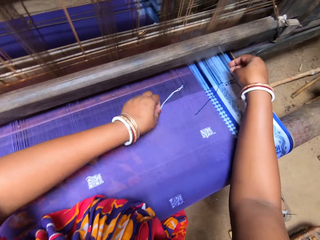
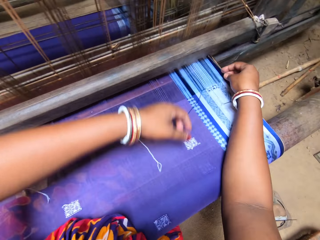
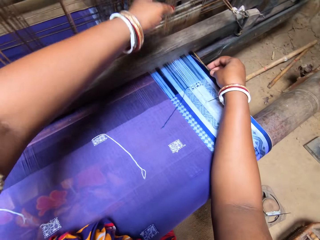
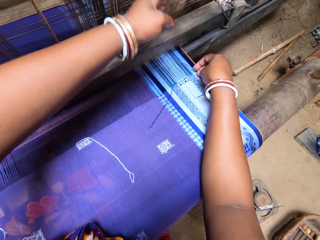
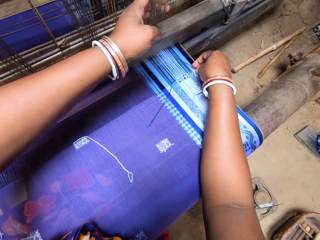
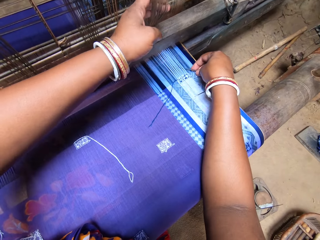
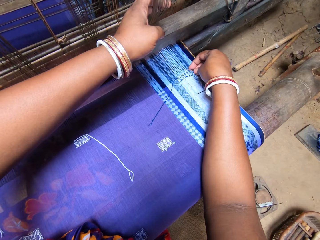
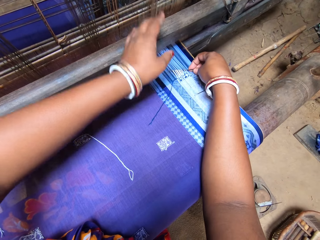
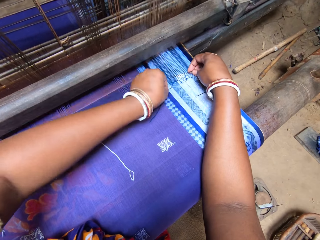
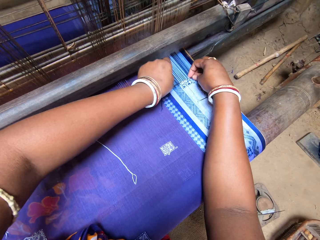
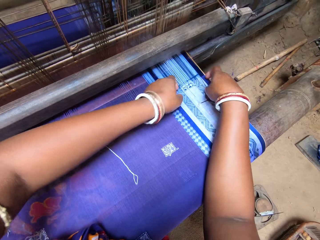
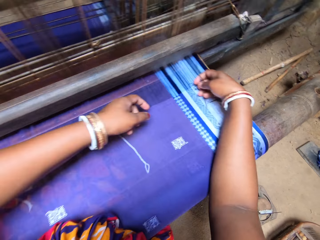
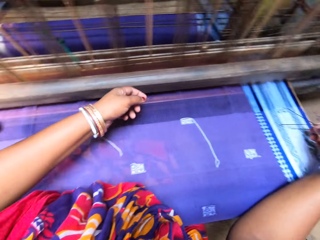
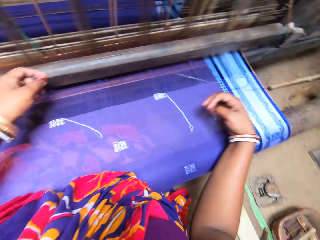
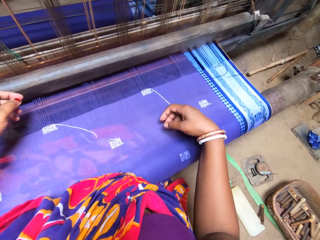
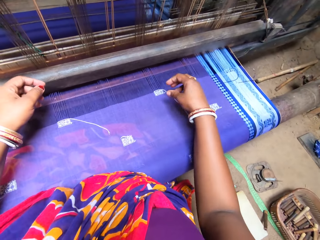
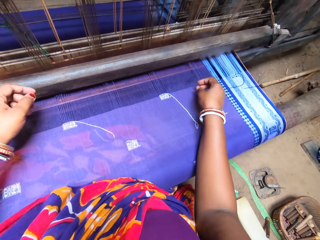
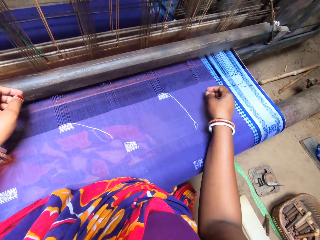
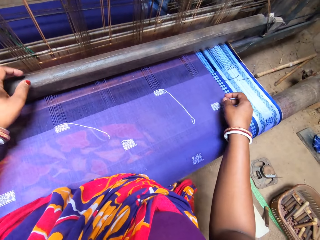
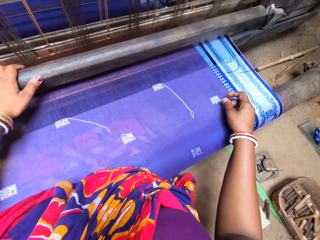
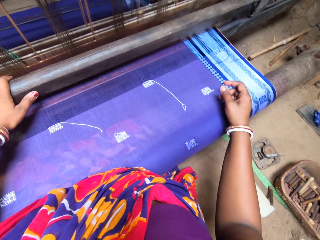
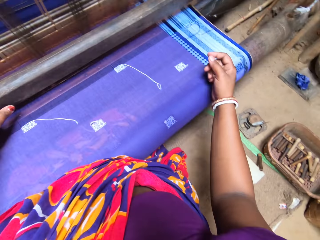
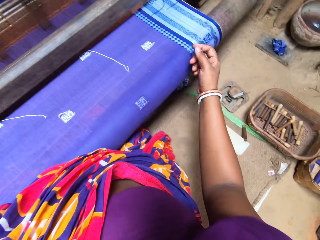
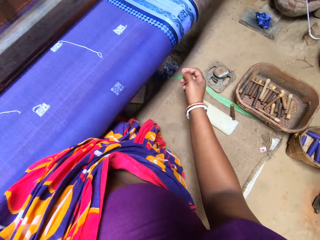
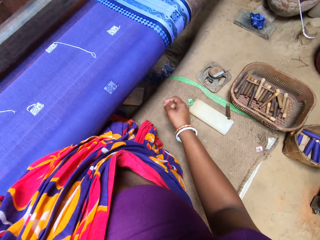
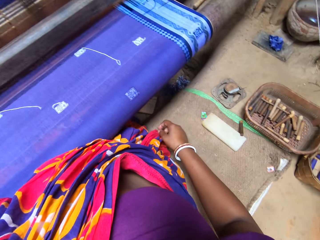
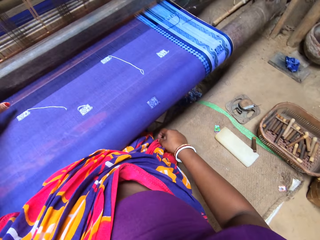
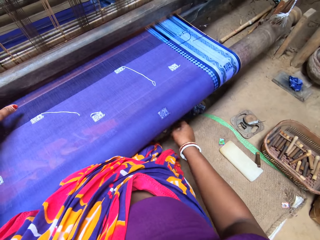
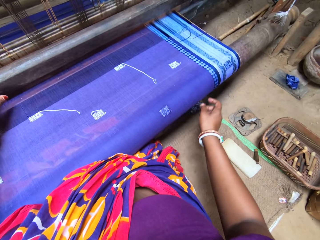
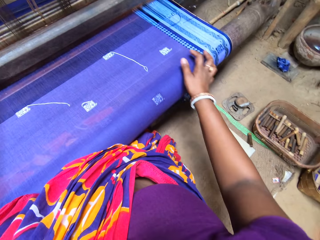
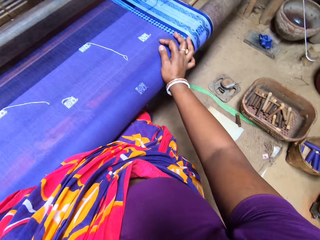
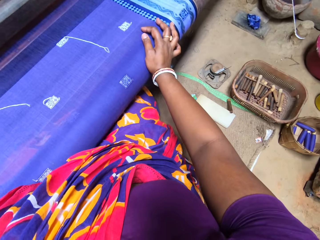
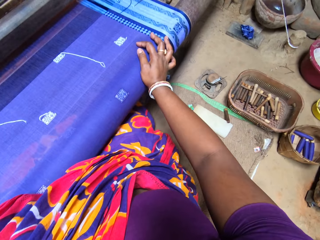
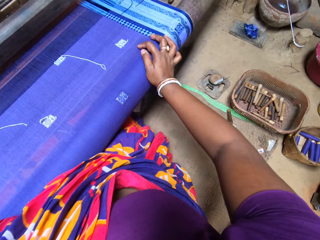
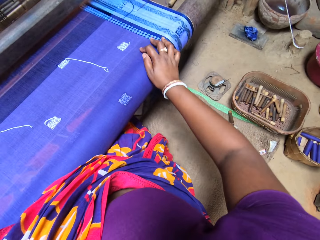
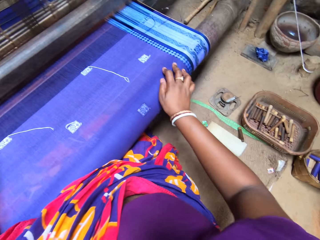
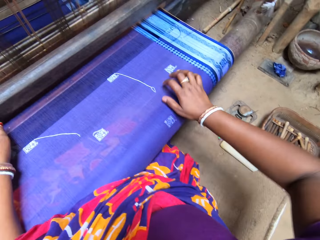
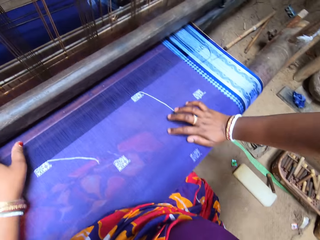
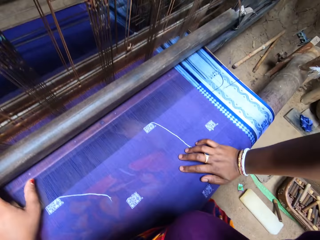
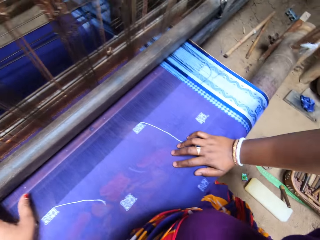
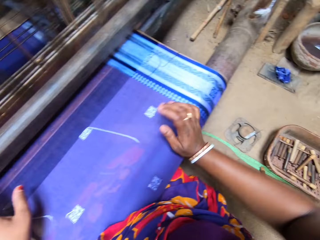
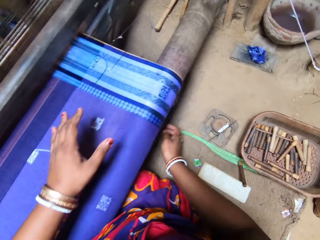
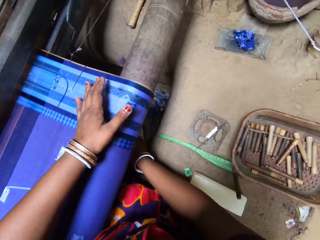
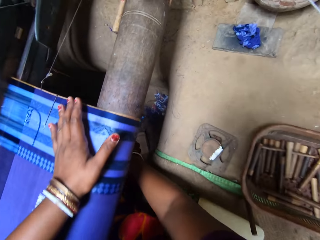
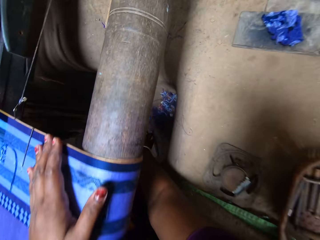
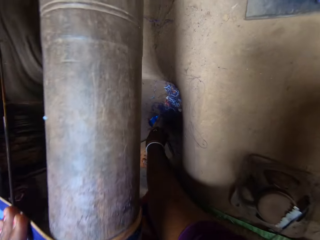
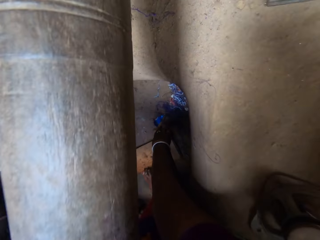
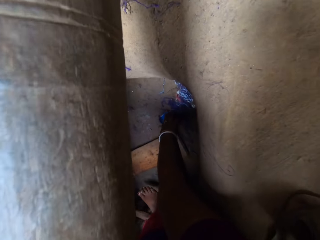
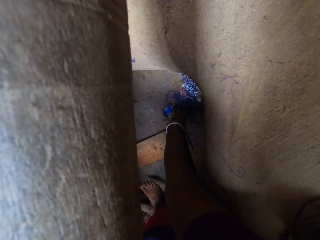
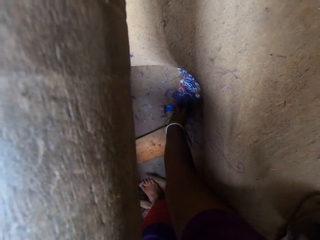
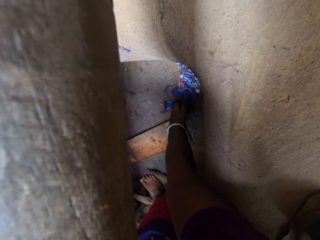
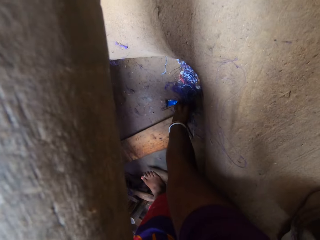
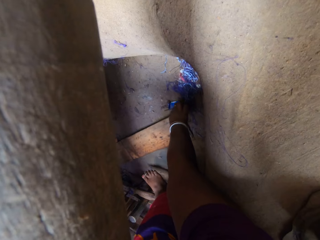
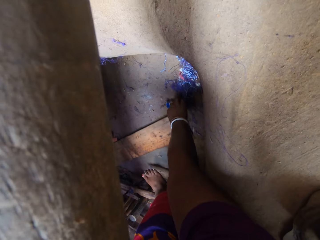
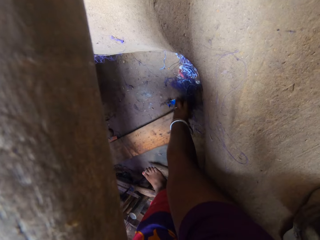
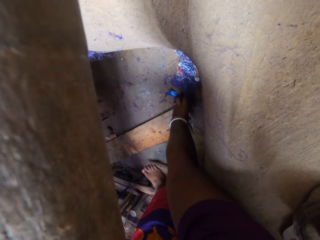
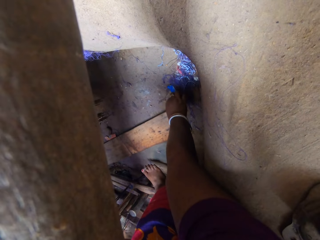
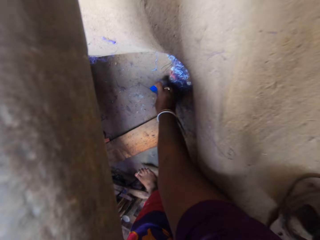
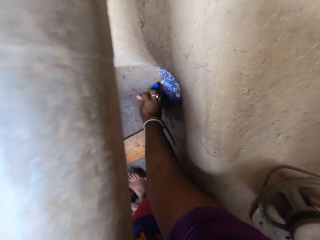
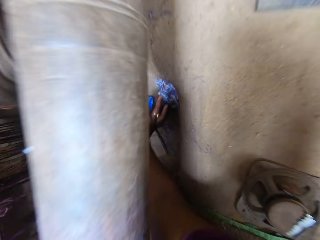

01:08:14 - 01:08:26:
The camera wearer pulls the warp from the handloom machine with her left hand. She weaves on the weft yarn on the fabric with the needle in her right hand. She pulls the warp beam of the handloom with her left hand. She picks the needle from the ground with her right hand.

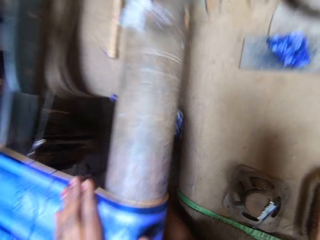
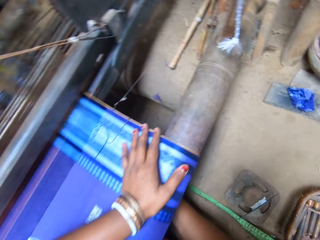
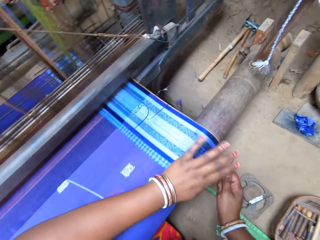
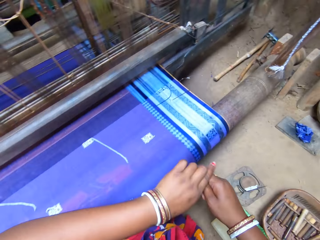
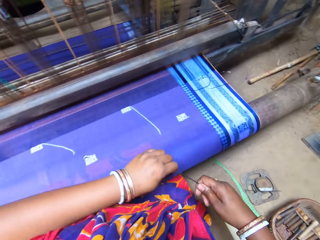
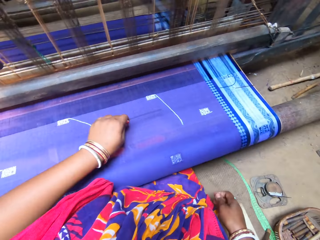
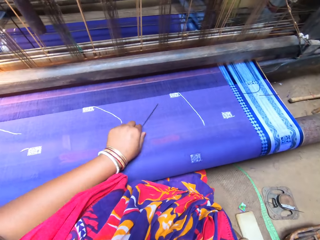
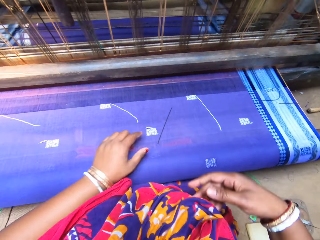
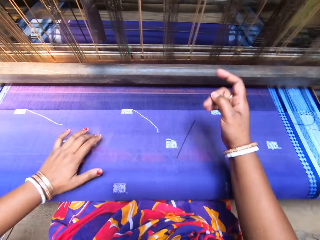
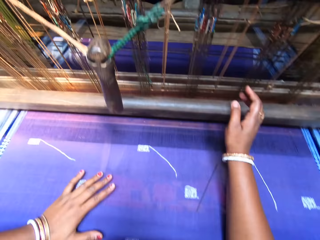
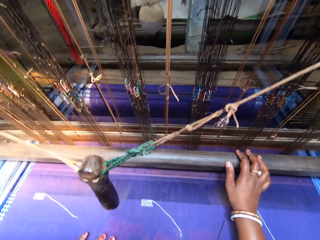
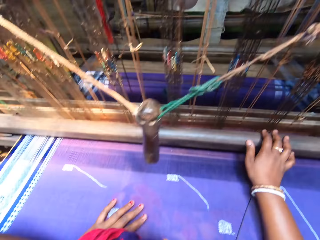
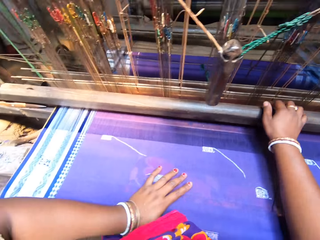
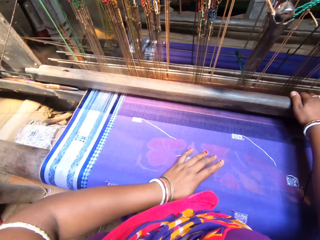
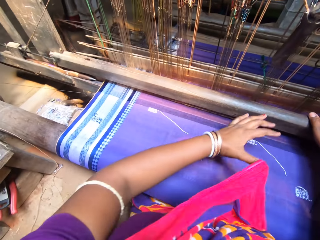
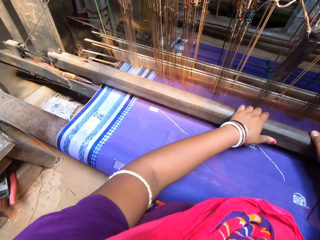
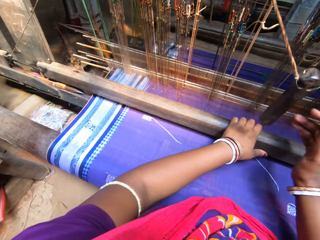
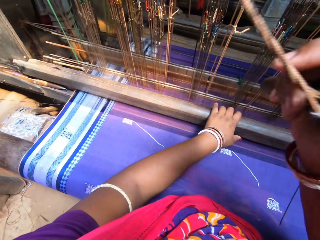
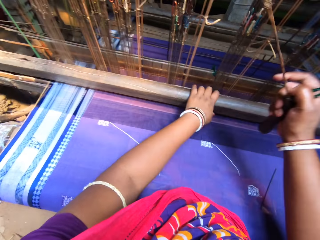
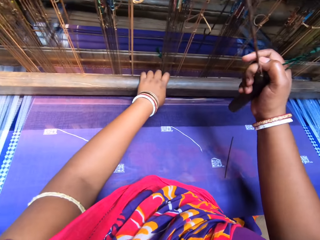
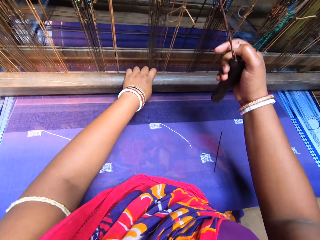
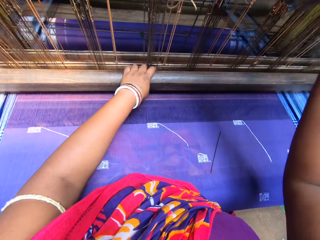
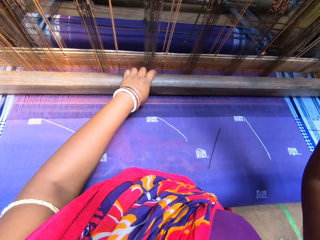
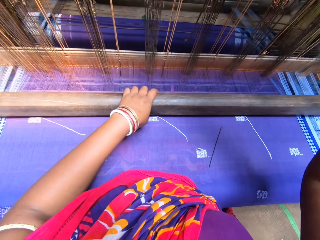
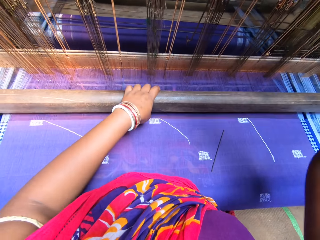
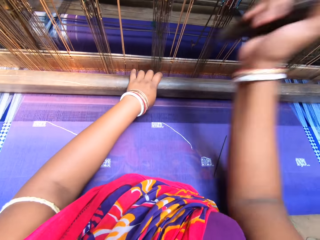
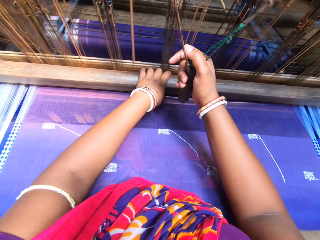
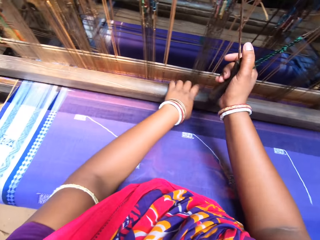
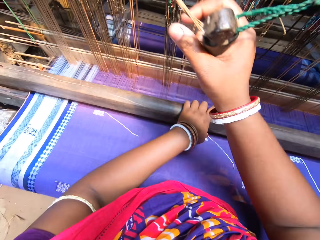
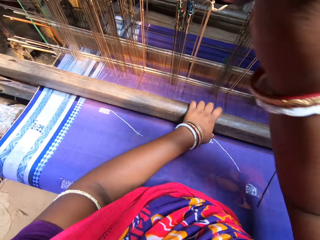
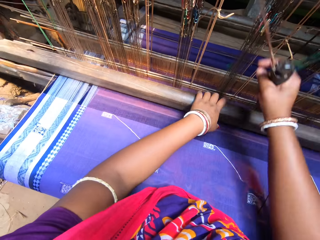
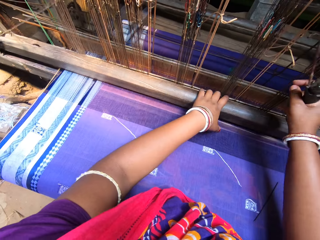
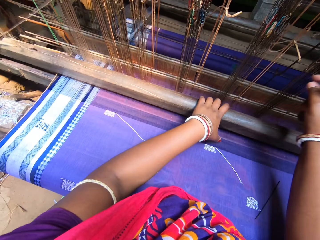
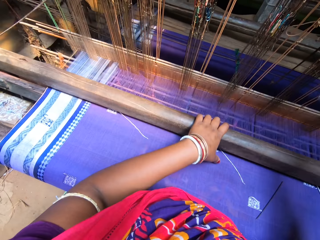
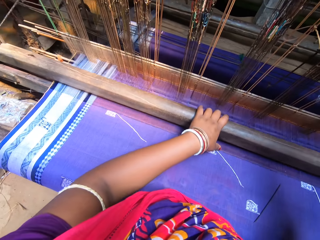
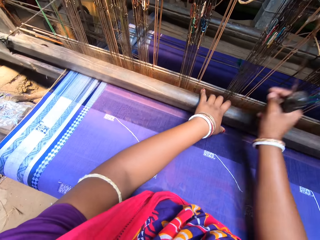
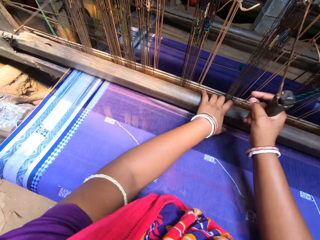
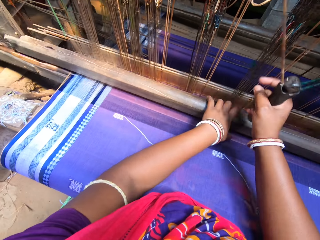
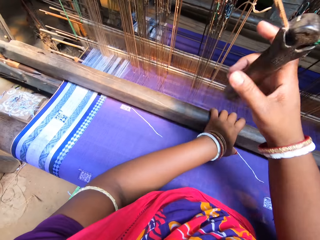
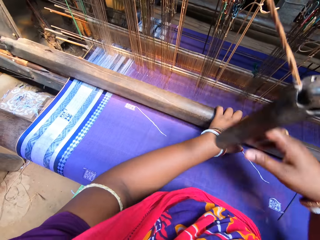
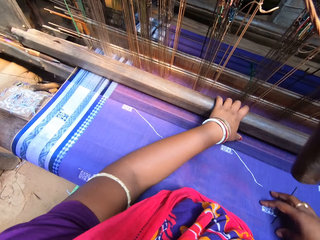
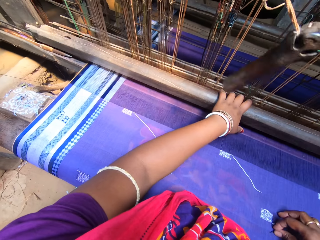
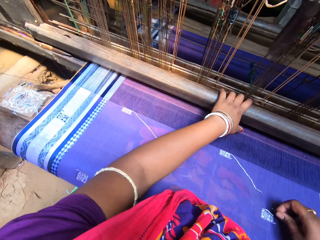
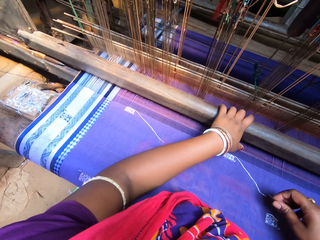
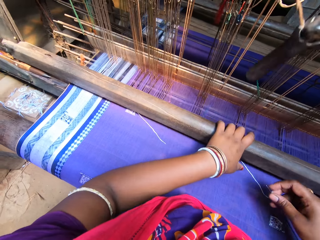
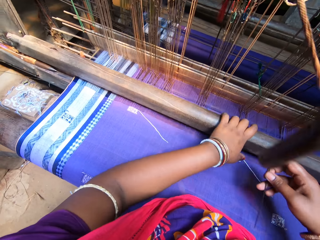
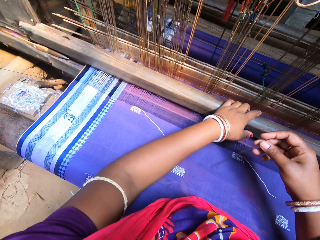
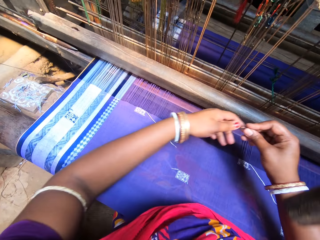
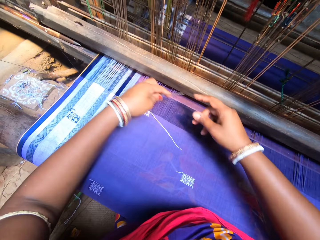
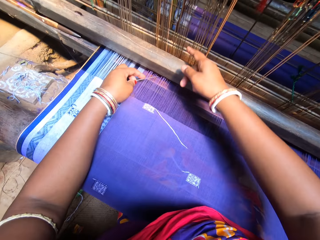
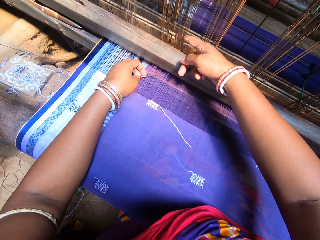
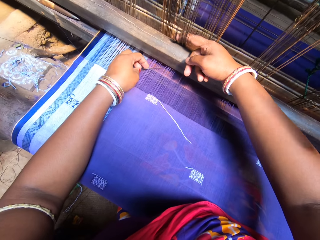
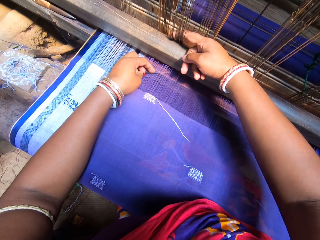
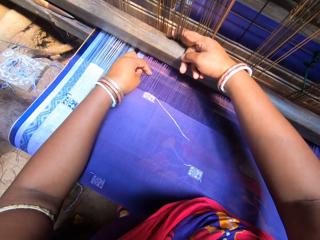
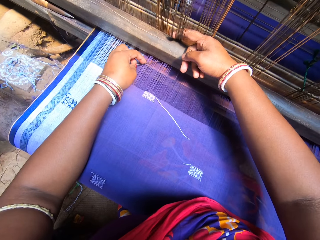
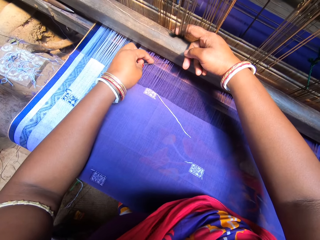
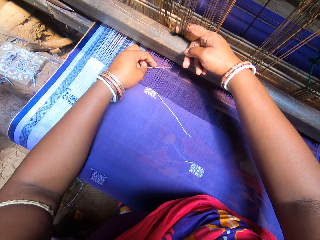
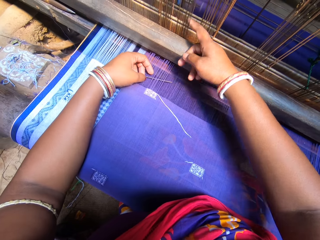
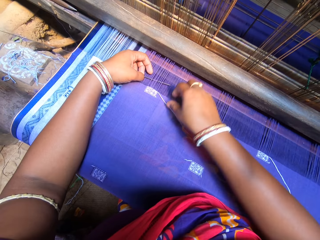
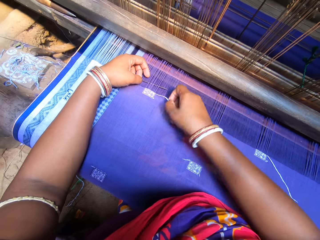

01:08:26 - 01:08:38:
The camera wearer passes the needle in her right hand to her left hand. She drops the needle in her left hand on the fabric. She pulls the warp beam of the handloom machine with both hands. She pulls the pulley from the handloom machine with her right hand. She weaves the fabric with both hands on the handloom machine. She picks the handloom shuttle from the fabric with her right hand. She passes the handloom shuttle in her right hand to her left hand. She pulls the warp from the handloom machine with her right hand. She weaves on the weft yarn of the fabric with the needle in her left hand.
